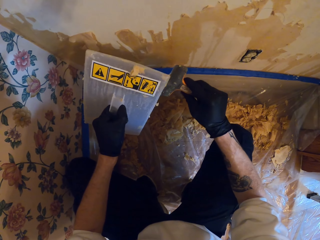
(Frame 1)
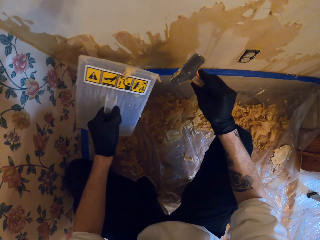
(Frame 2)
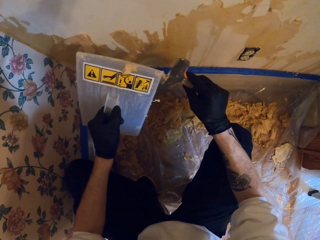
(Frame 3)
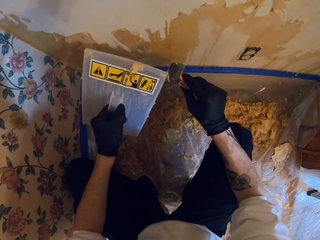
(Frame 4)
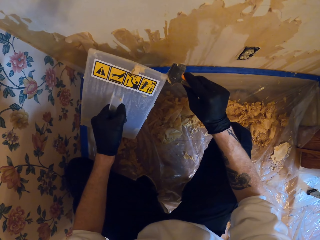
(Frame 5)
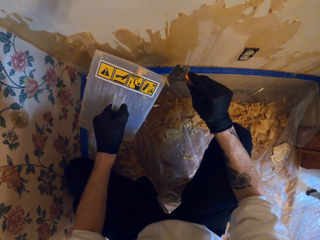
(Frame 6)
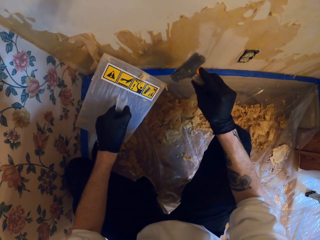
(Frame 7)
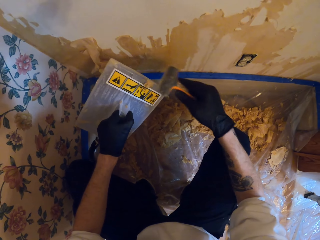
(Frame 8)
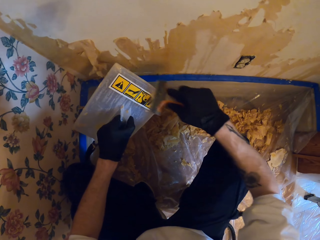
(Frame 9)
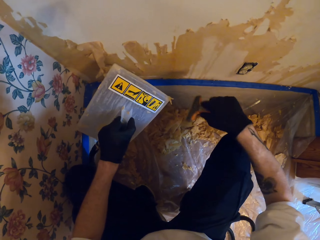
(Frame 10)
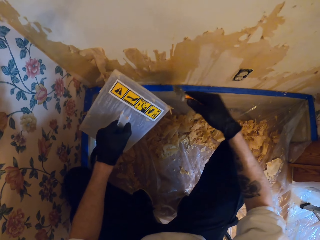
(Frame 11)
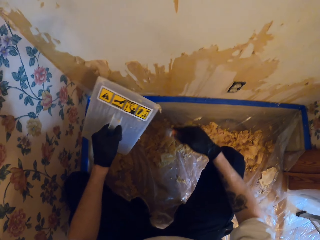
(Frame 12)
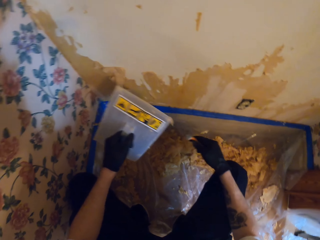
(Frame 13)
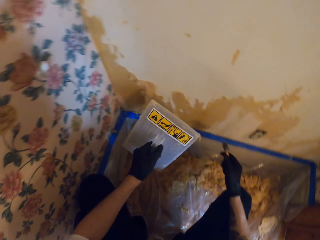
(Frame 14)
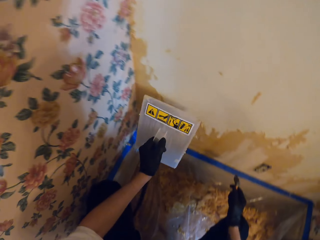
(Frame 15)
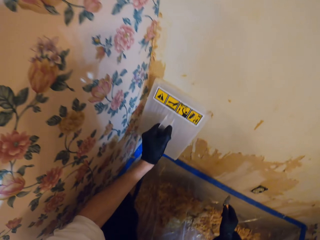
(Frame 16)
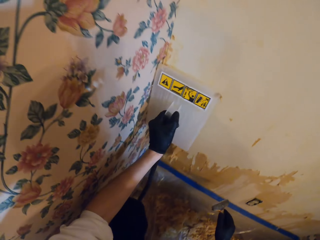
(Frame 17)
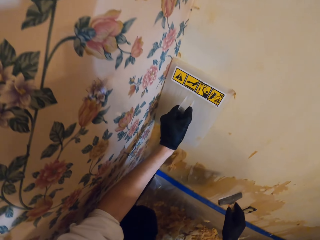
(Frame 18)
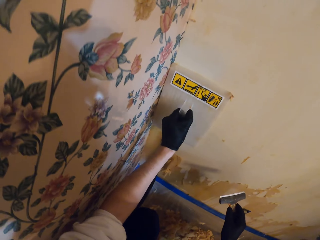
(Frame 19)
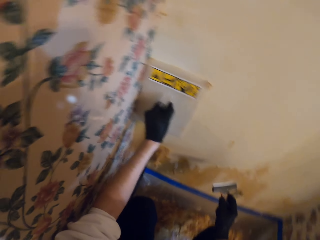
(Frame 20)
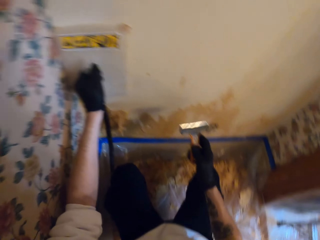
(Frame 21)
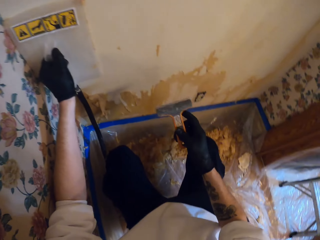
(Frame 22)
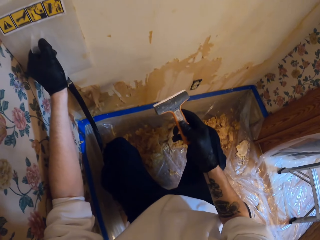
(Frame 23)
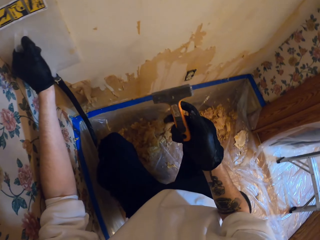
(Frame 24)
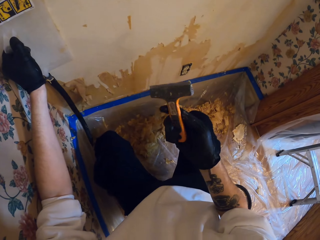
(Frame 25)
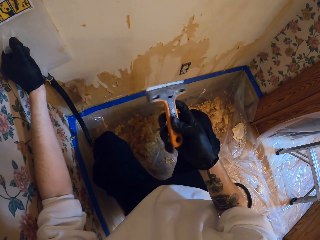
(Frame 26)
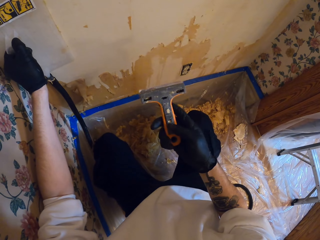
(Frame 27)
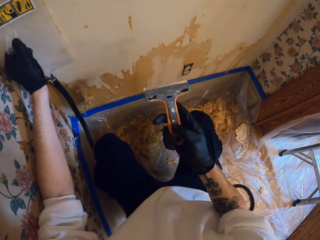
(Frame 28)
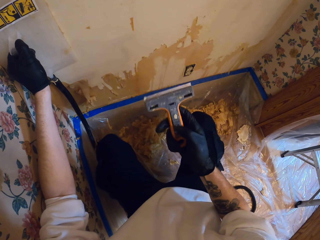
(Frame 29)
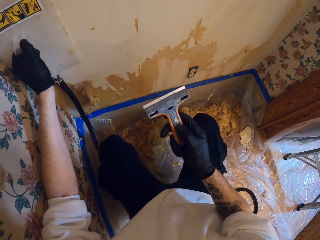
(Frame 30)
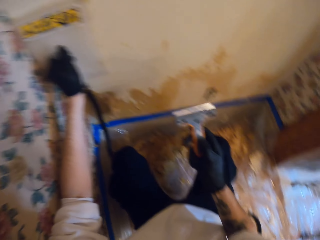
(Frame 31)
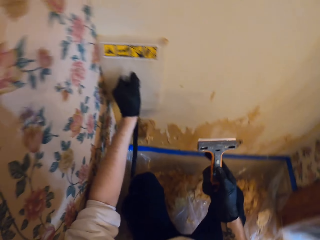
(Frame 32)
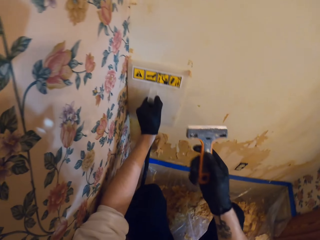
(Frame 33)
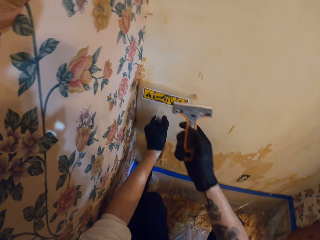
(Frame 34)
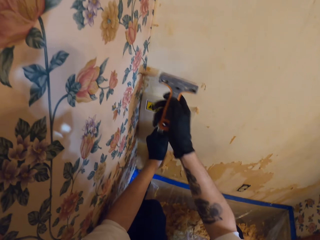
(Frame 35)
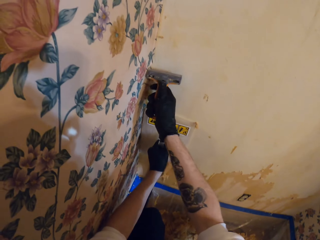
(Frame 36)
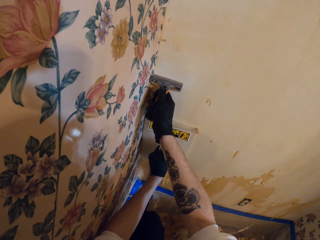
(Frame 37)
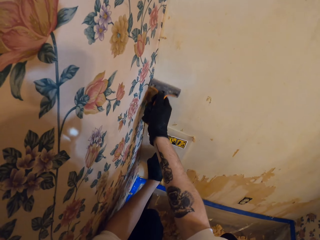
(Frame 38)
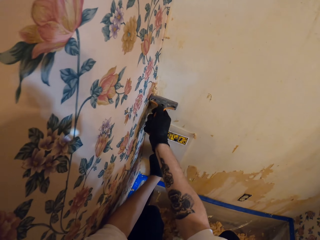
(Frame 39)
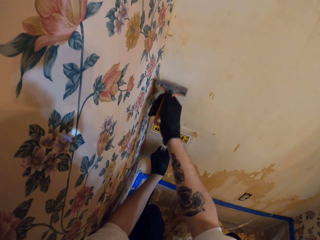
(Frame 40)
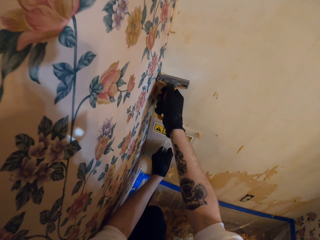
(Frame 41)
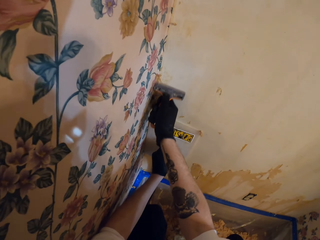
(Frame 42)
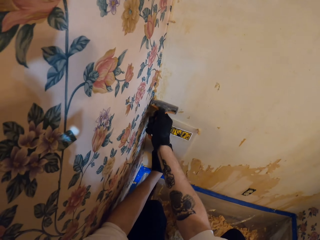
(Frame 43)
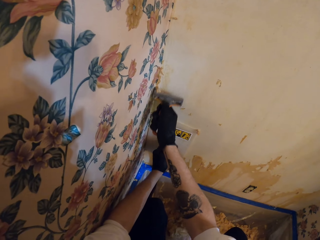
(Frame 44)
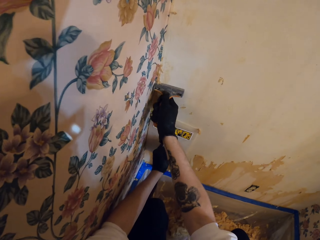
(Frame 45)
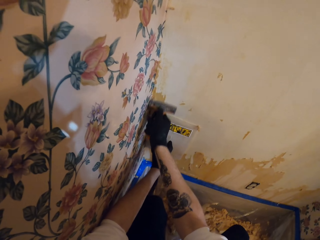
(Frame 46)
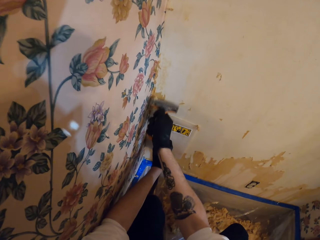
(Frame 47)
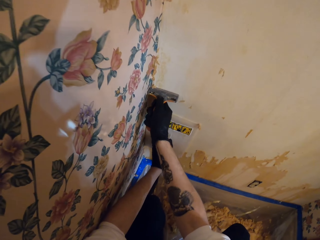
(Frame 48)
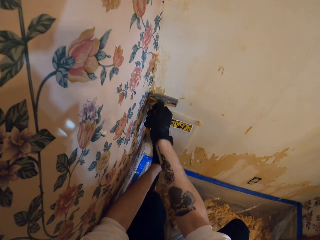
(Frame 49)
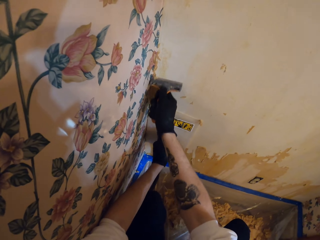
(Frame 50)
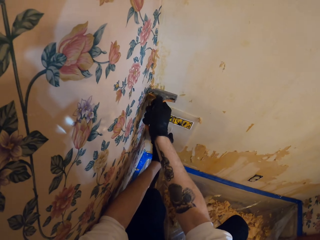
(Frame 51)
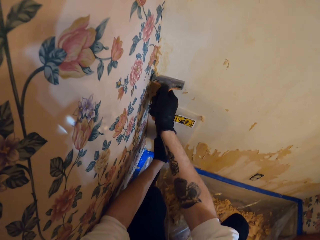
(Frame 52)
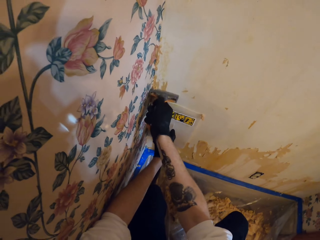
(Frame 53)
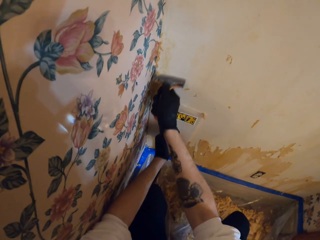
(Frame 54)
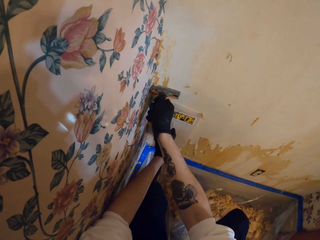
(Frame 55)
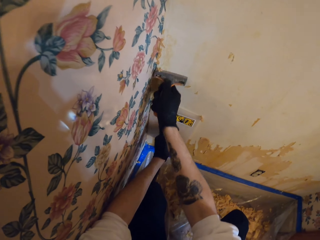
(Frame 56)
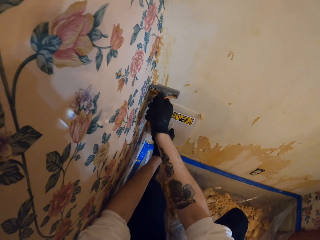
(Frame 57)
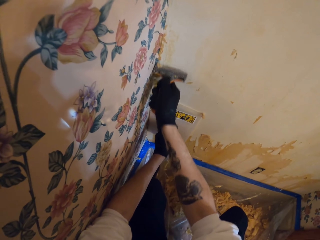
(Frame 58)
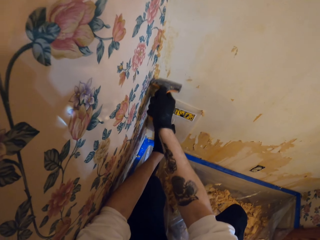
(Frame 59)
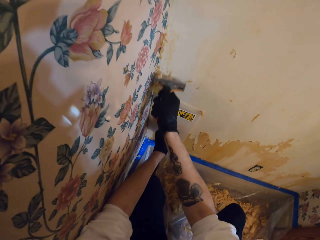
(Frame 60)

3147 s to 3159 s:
The camera wearer places the wallpaper steamer against the wall. They look at the wall scraper. They remove the paper from the wall with the wall scraper.

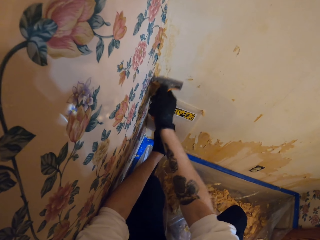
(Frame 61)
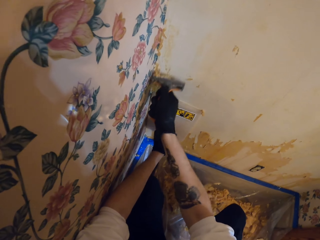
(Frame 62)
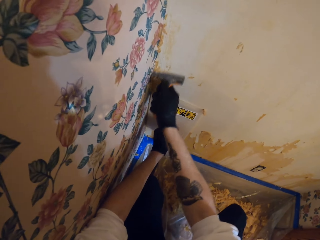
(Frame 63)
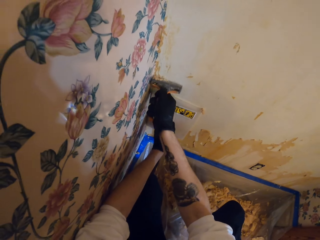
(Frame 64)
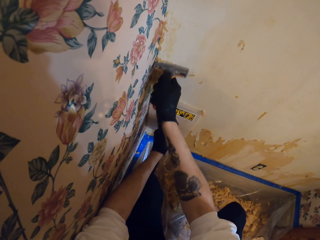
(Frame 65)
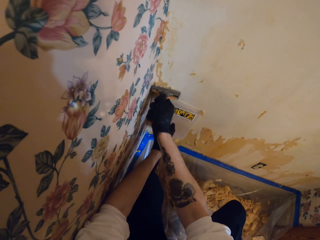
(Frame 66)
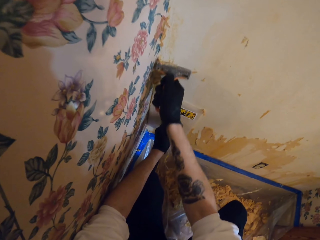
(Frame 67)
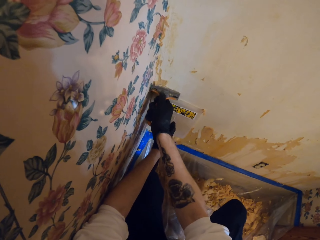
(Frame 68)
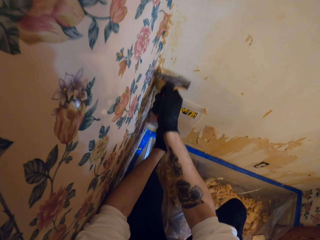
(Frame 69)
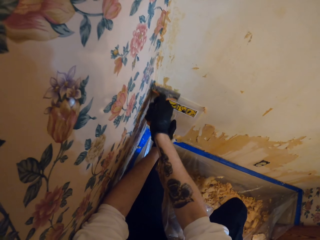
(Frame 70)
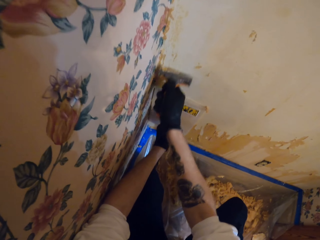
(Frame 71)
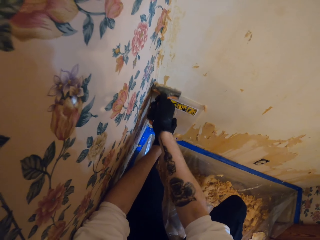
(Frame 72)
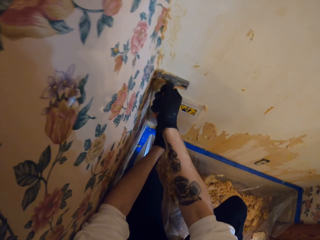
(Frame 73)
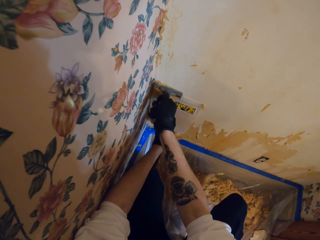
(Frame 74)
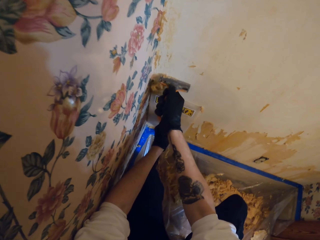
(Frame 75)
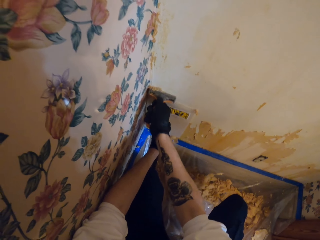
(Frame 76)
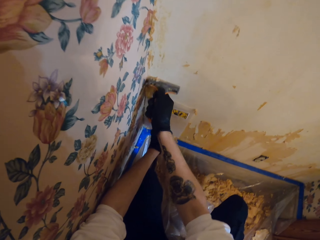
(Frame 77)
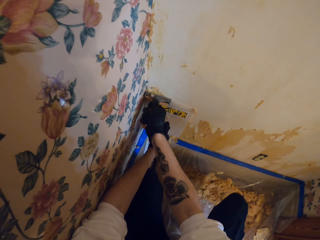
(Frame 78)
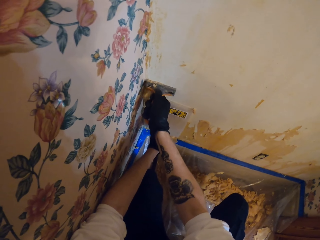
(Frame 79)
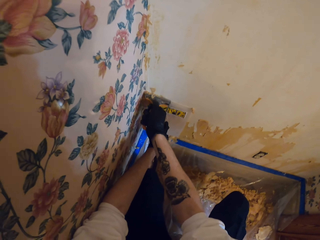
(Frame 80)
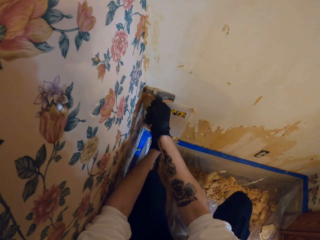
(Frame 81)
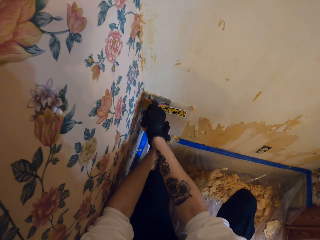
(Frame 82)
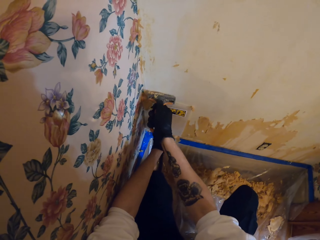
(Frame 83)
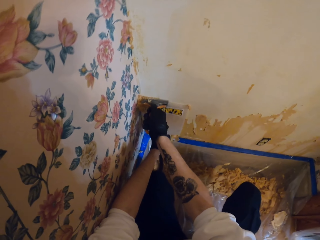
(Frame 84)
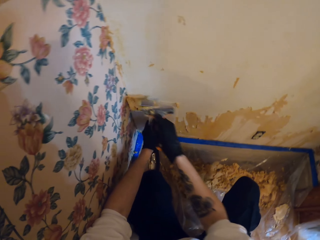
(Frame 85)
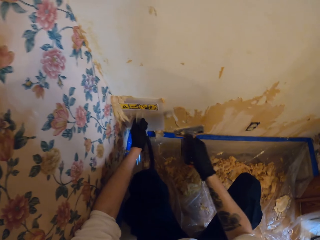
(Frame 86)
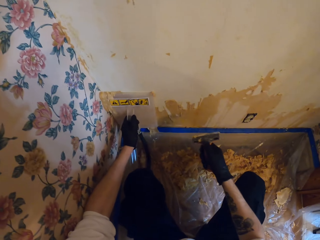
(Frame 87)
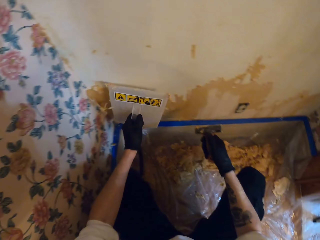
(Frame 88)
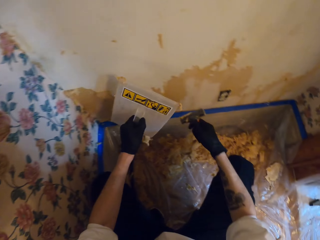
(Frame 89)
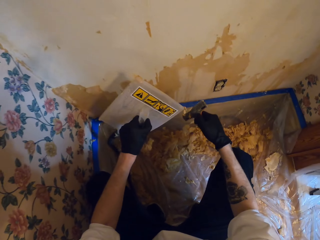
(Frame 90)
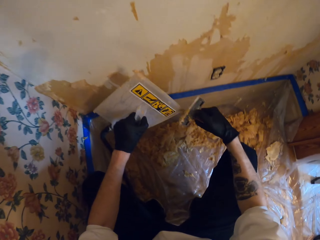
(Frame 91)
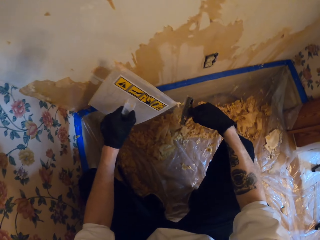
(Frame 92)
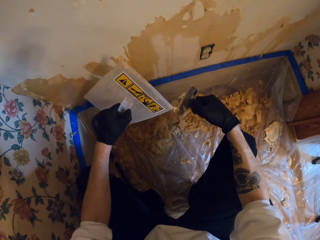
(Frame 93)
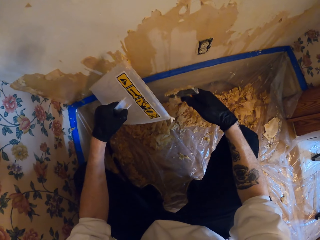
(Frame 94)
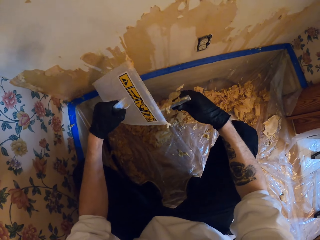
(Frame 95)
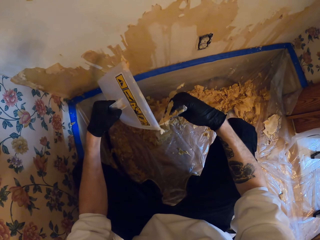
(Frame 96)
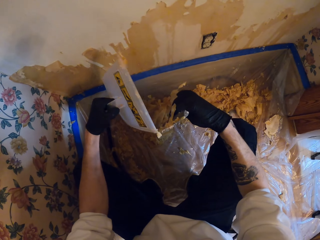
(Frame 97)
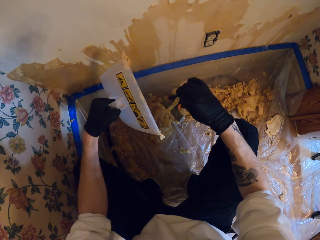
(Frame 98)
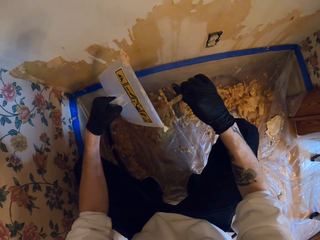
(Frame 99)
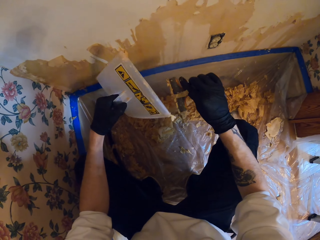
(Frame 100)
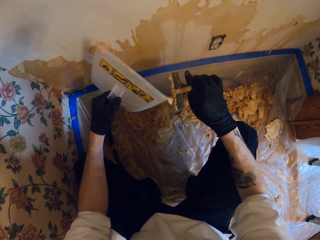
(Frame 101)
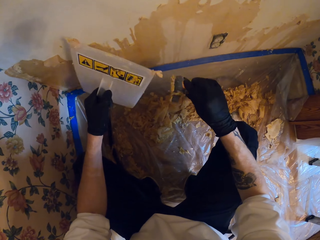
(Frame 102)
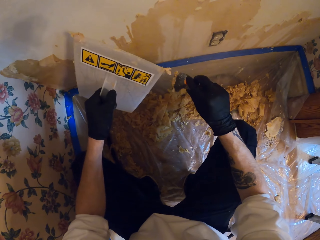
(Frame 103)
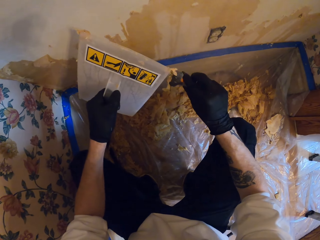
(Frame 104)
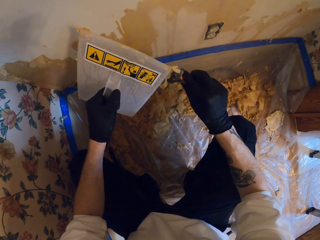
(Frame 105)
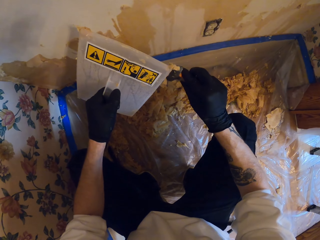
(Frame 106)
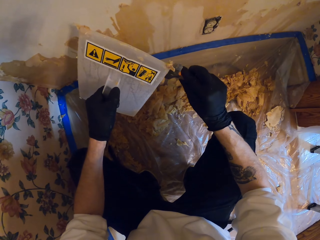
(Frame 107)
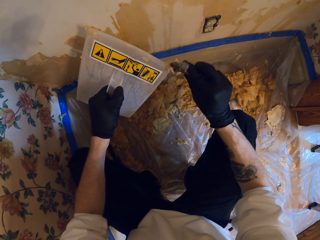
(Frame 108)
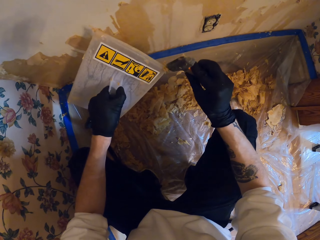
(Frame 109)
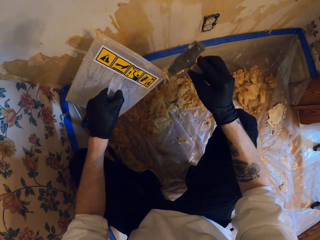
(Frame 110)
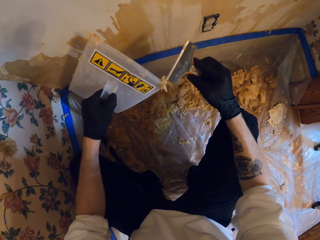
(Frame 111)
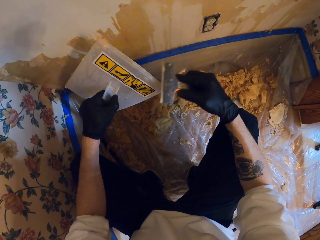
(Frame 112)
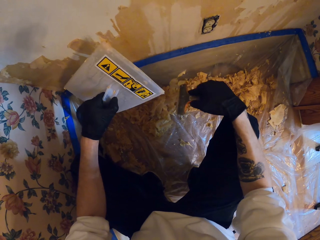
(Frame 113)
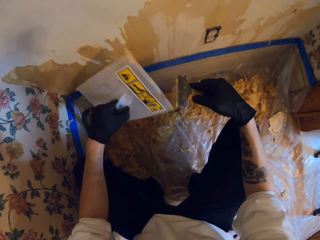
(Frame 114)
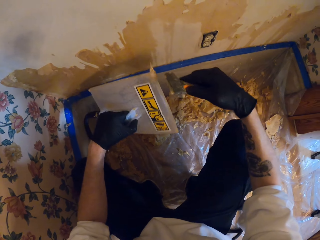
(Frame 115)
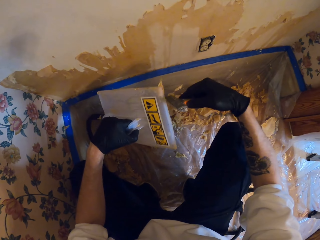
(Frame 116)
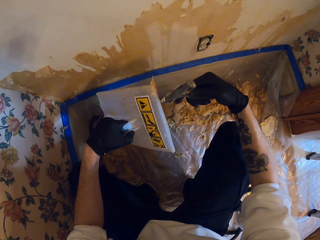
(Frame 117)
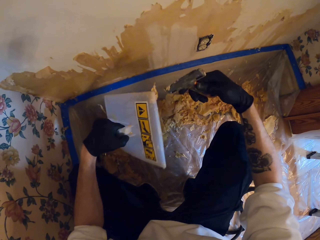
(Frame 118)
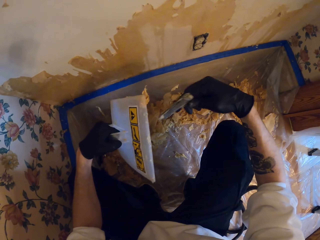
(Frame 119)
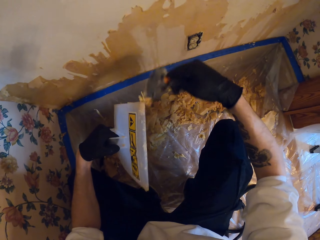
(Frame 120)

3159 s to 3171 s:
The camera wearer rubs the wall scraper on the wallpaper steamer. They remove the paper from the wall scraper with the wallpaper steamer.
